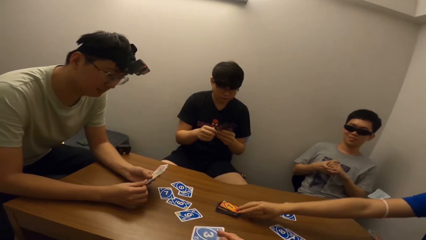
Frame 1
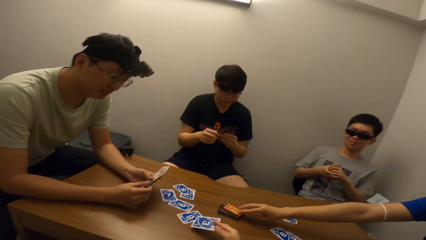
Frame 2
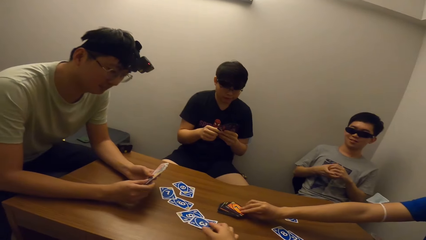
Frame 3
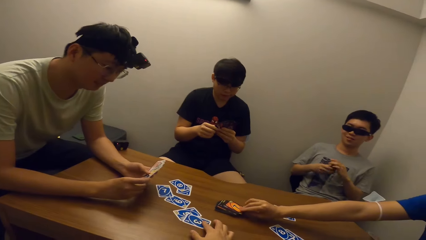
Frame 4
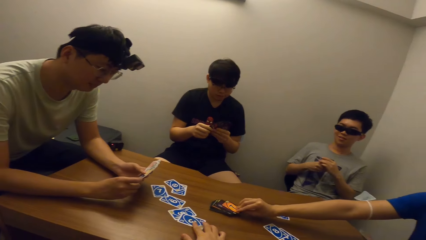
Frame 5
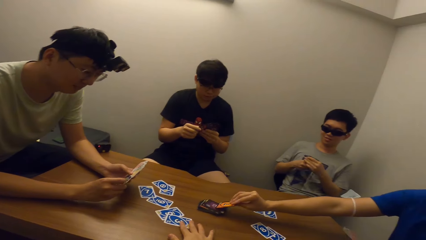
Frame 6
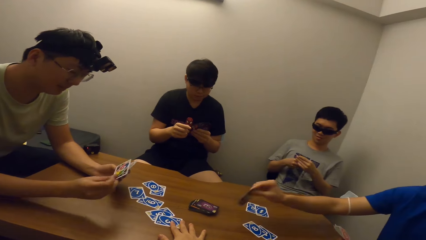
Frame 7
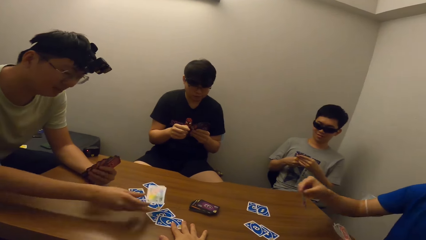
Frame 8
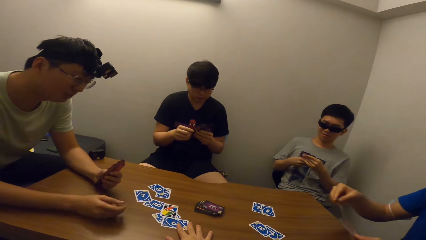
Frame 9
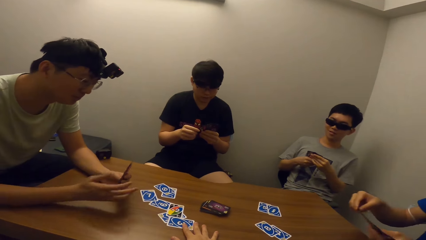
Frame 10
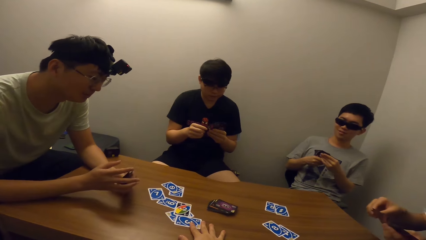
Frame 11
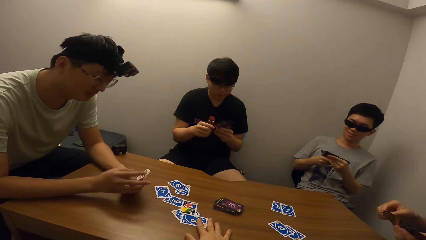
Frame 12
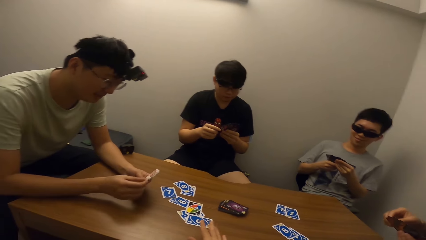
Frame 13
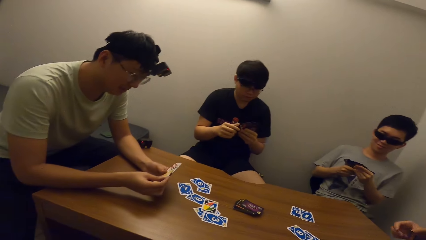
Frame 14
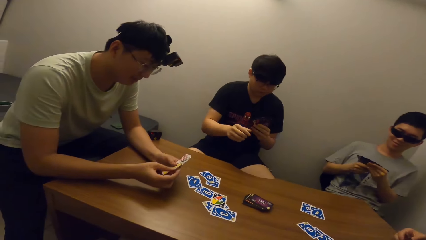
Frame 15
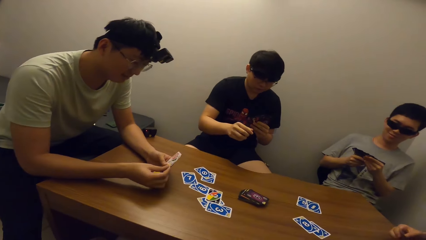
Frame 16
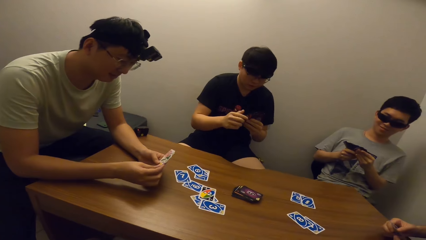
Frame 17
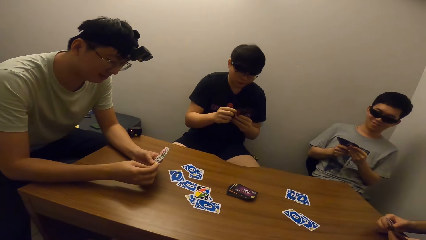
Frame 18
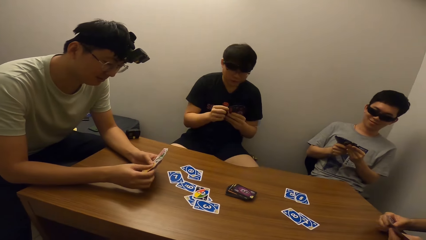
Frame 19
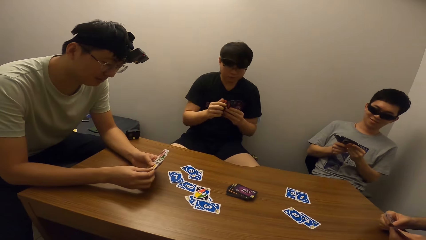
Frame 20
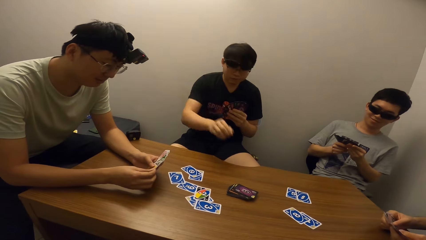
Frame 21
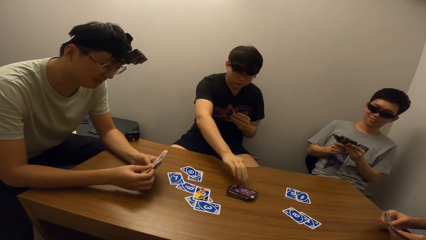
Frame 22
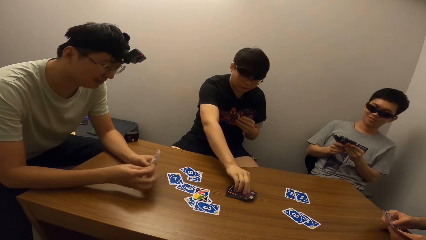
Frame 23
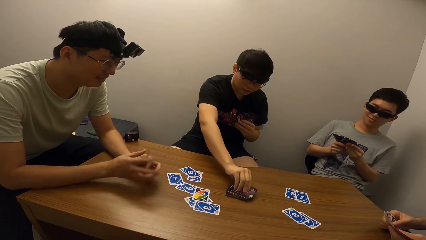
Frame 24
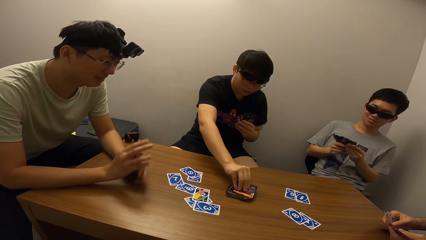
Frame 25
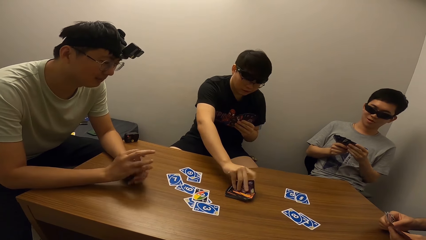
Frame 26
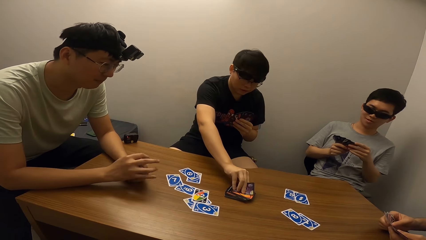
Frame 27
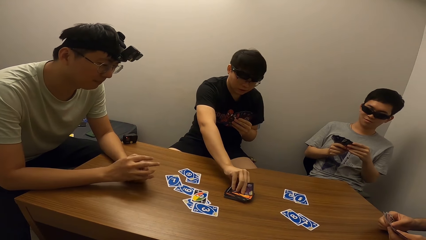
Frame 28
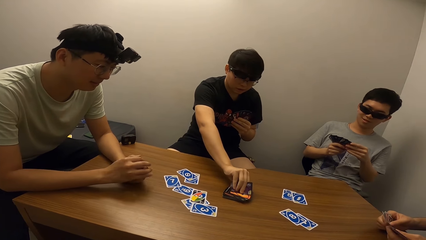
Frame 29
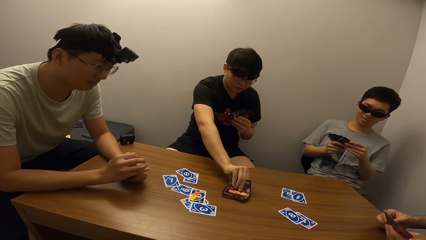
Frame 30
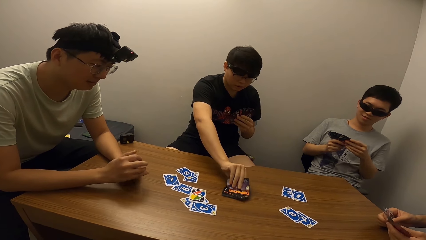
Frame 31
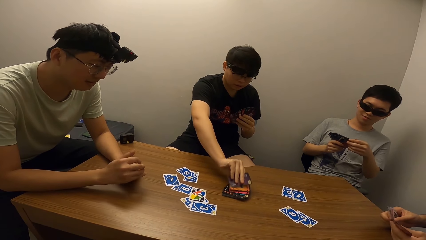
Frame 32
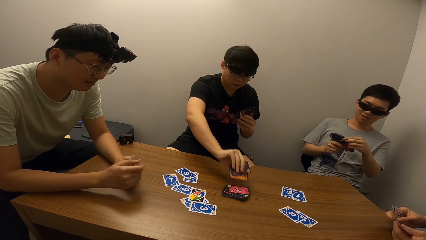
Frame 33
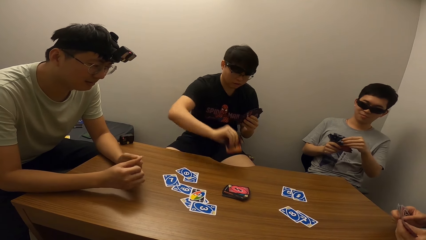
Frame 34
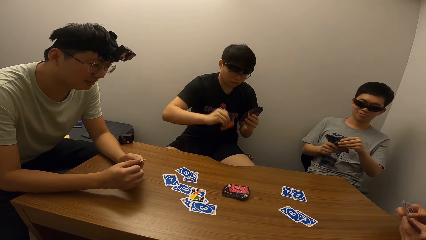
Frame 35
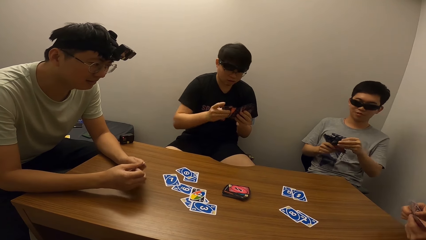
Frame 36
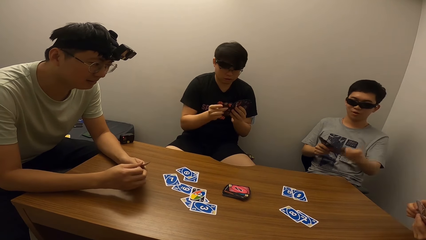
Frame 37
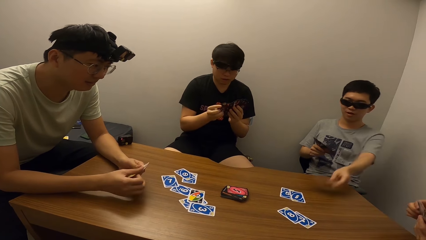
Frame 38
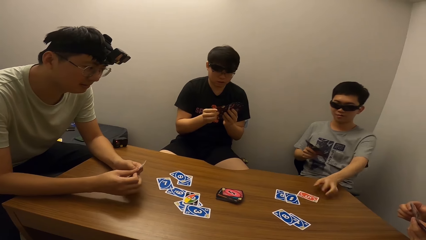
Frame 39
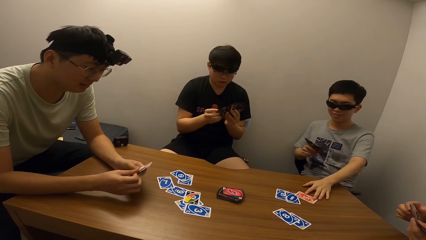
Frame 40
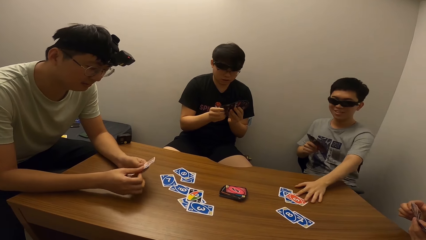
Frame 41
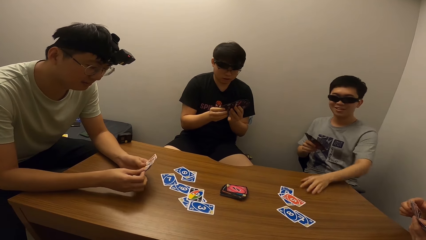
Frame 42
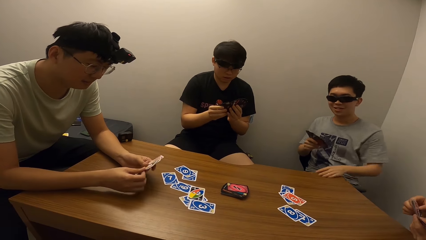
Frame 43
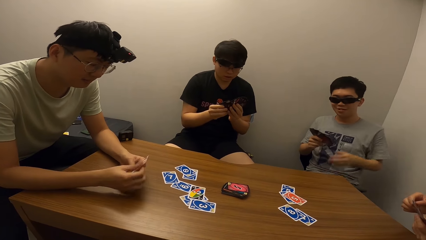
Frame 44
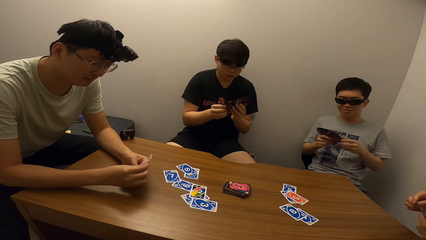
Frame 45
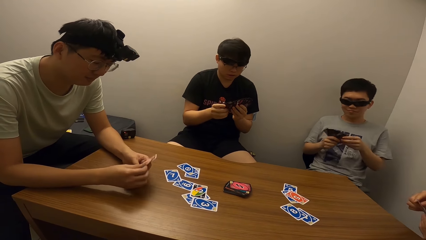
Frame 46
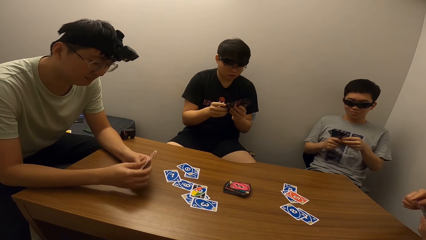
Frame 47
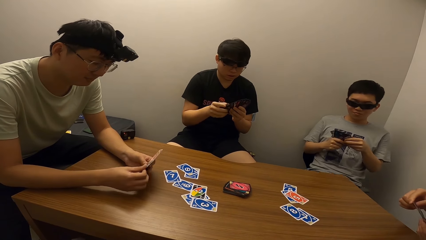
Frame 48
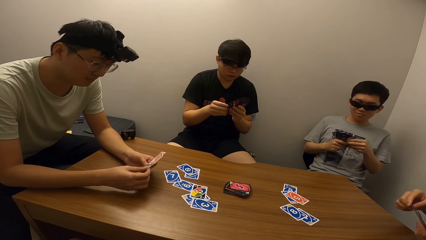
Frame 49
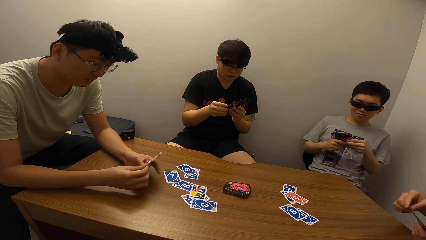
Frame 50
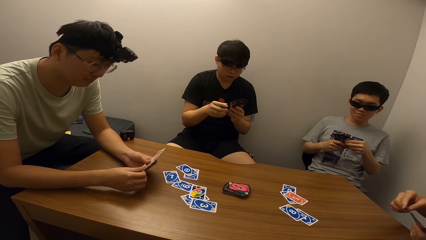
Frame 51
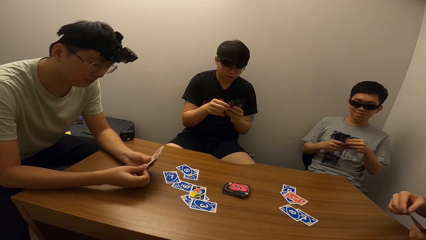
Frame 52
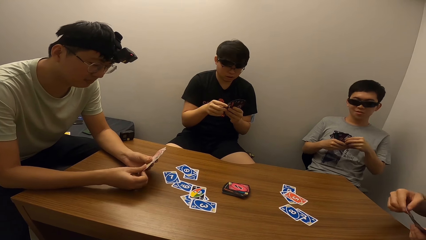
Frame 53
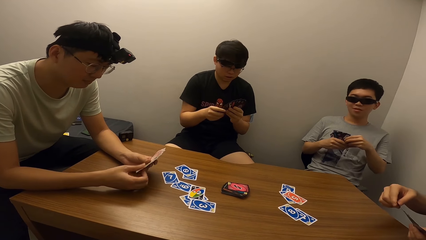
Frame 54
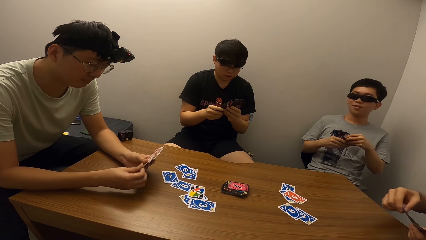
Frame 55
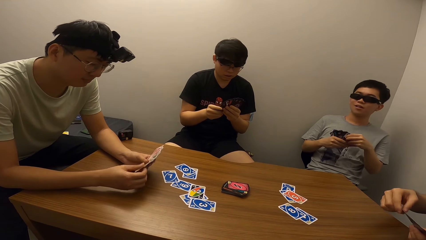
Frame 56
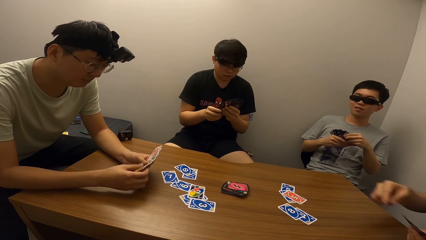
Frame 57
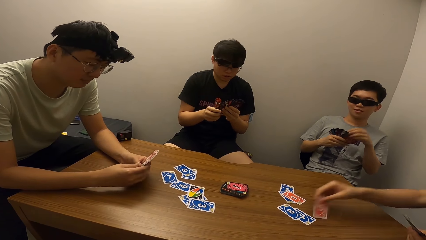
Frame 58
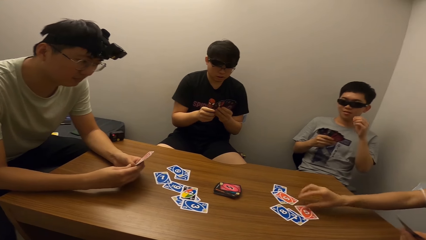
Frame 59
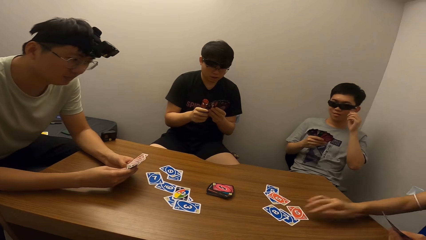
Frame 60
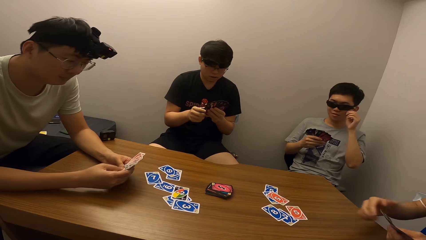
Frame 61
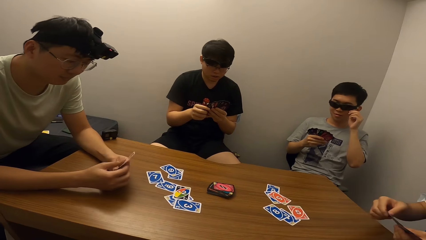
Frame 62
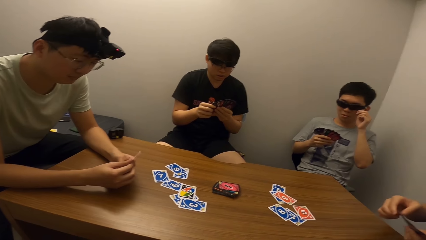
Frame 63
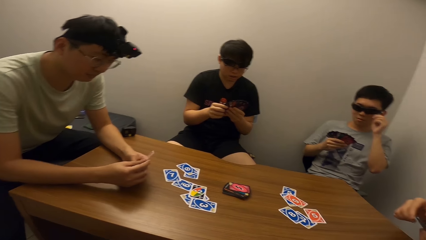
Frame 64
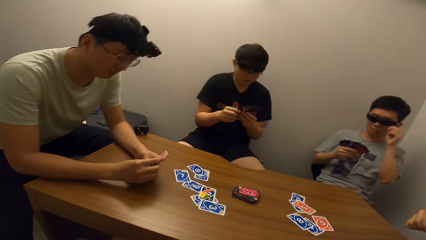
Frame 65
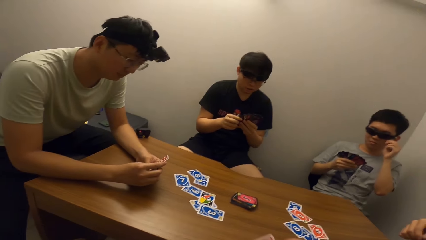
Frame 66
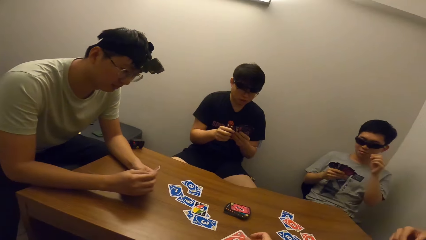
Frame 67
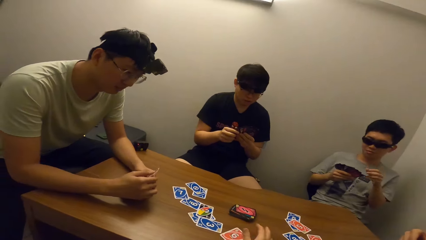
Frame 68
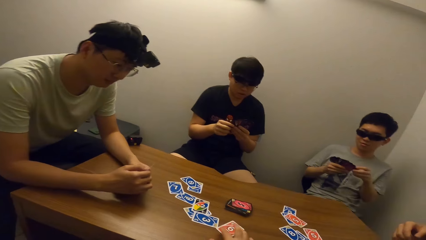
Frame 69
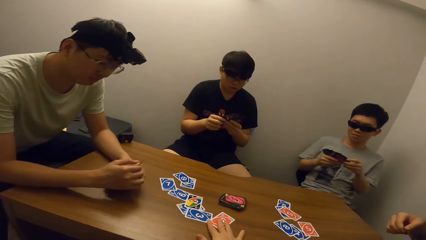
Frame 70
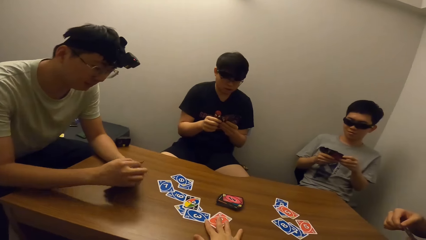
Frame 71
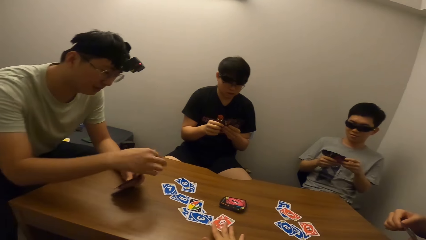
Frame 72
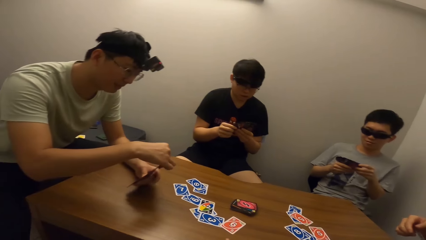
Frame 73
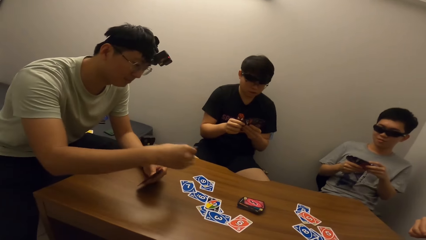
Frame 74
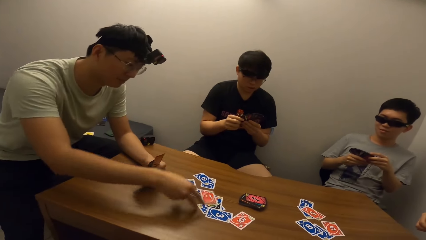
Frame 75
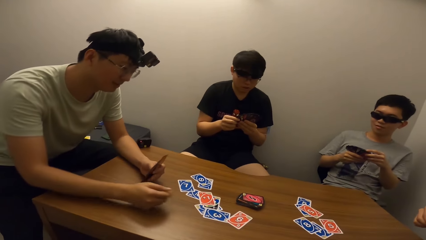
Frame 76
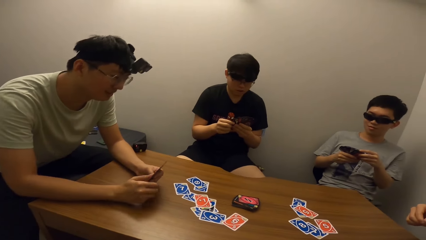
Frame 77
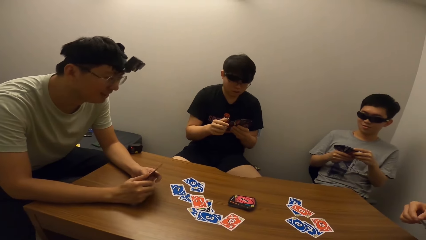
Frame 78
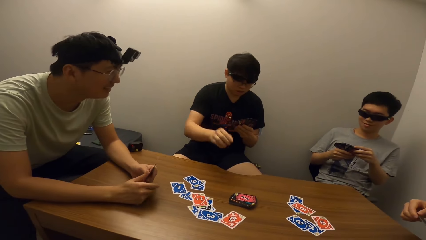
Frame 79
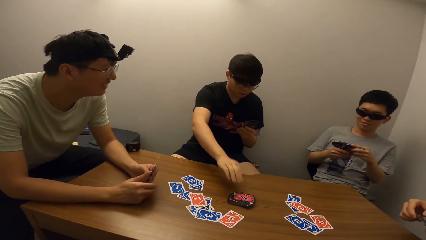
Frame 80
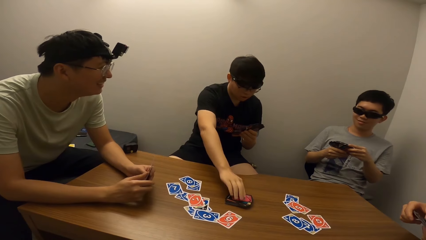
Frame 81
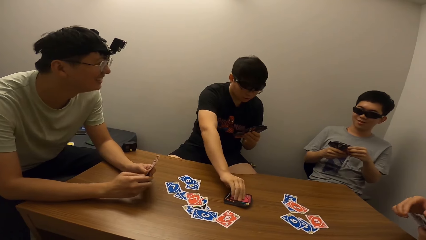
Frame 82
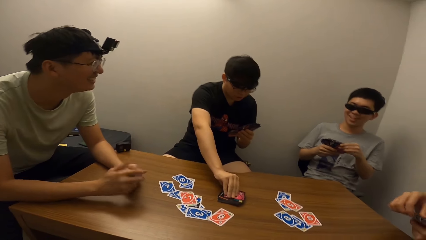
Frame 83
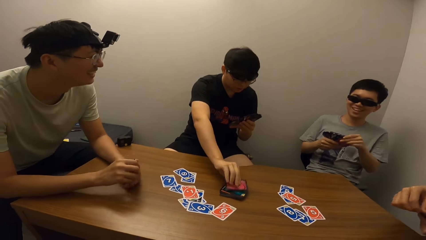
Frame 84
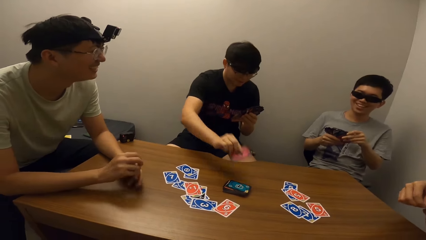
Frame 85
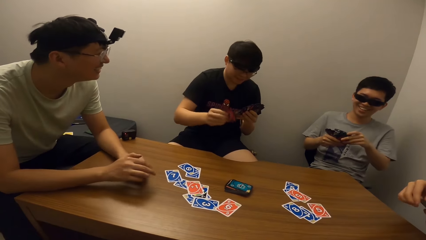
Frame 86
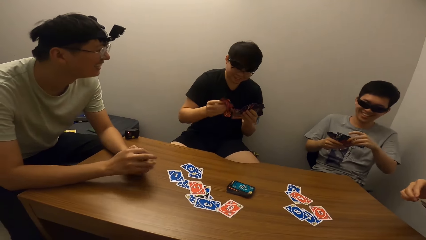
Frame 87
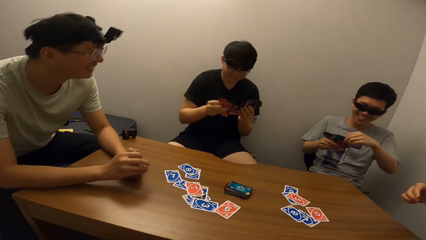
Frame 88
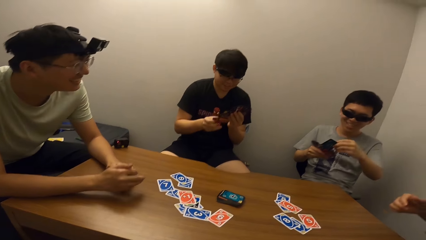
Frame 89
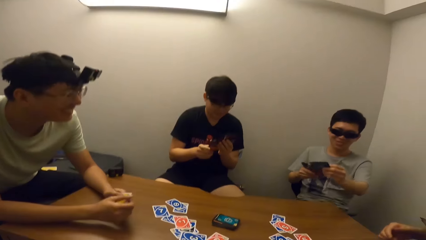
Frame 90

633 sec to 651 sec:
The camera wearer drops a card on the table. A man picks a card from the deck. Another man places a card on the table. A third man picks a card from the deck. A fourth man drops a card on the table. A boy moves the card. The first man drops a card on the table. The camera wearer places a card on the table. The second man drops a card on the table. The third man picks a card from the deck.
